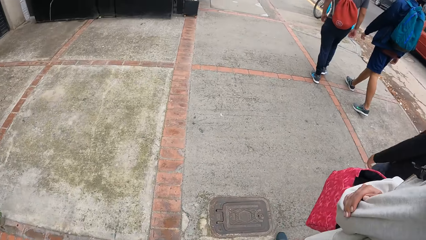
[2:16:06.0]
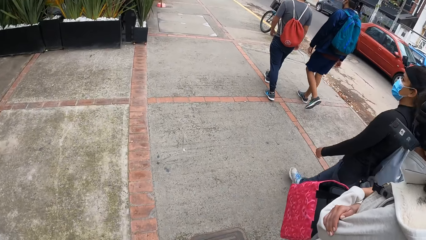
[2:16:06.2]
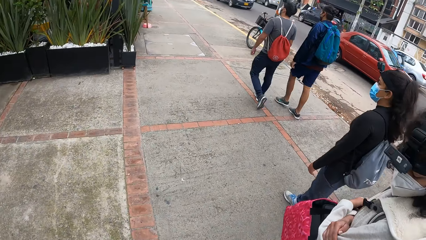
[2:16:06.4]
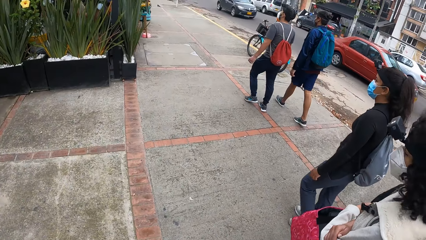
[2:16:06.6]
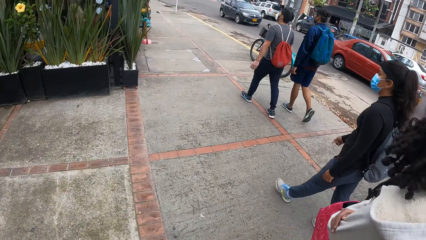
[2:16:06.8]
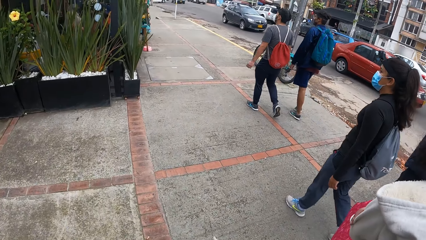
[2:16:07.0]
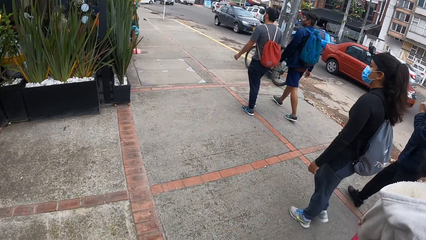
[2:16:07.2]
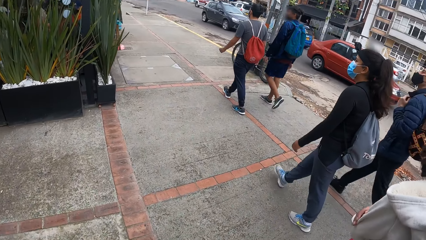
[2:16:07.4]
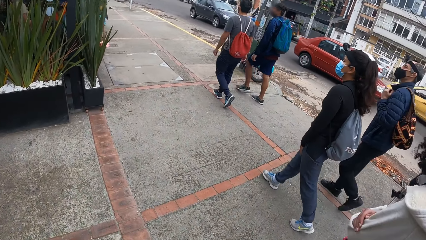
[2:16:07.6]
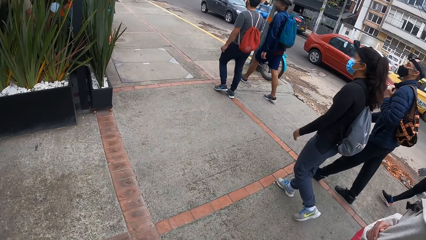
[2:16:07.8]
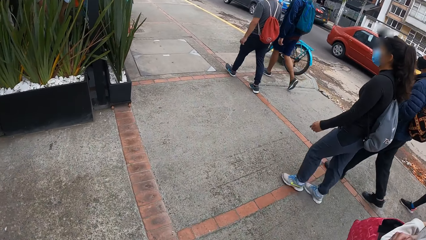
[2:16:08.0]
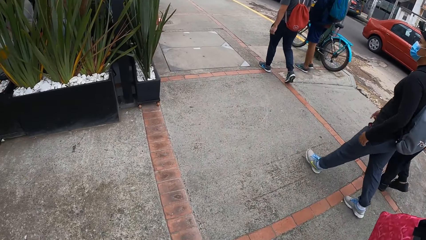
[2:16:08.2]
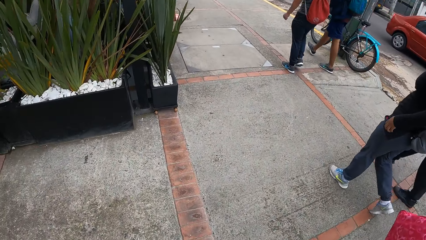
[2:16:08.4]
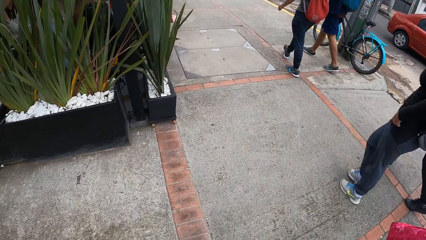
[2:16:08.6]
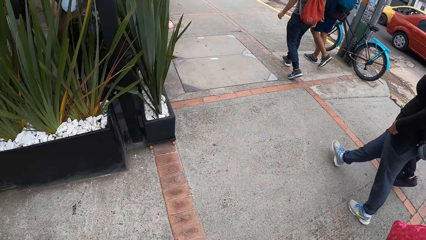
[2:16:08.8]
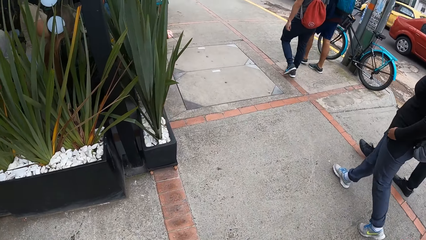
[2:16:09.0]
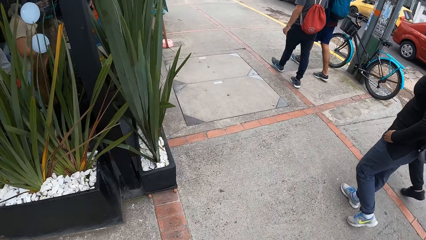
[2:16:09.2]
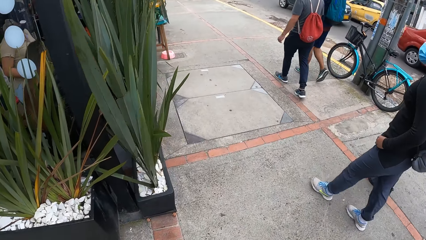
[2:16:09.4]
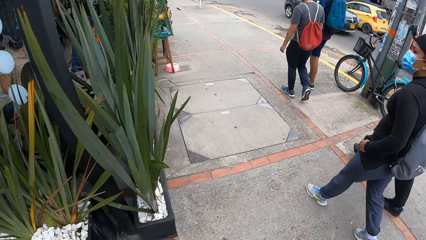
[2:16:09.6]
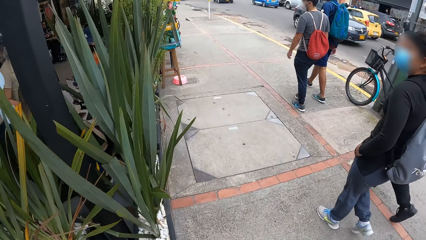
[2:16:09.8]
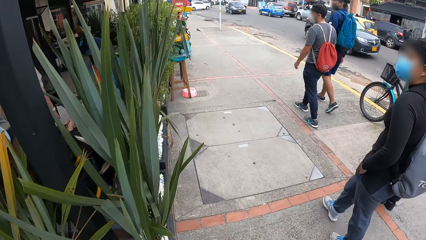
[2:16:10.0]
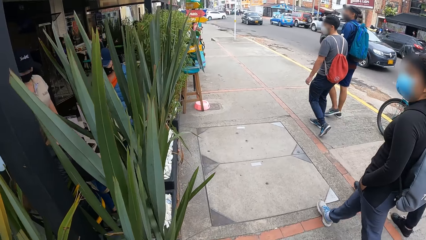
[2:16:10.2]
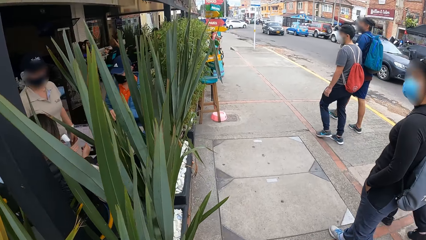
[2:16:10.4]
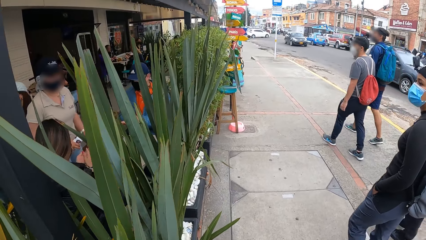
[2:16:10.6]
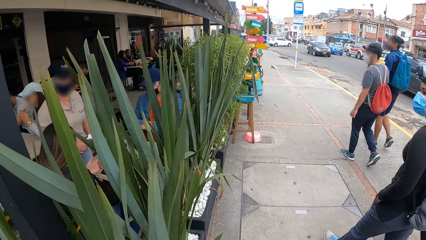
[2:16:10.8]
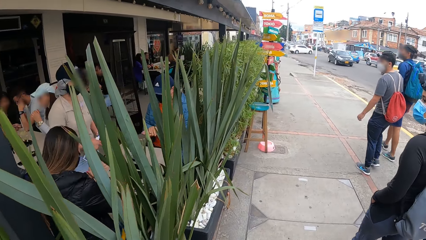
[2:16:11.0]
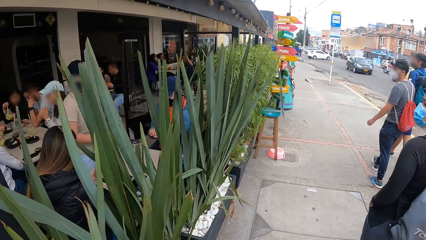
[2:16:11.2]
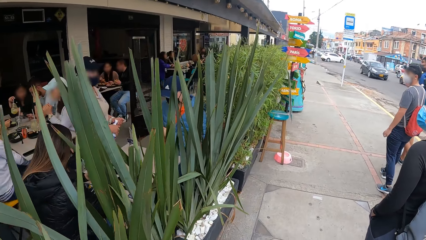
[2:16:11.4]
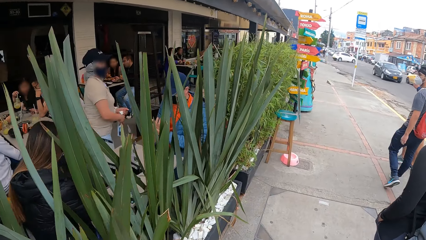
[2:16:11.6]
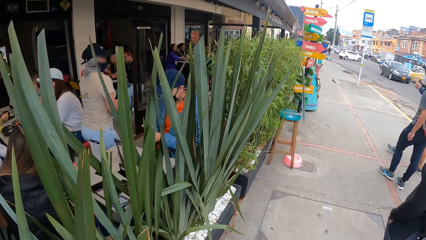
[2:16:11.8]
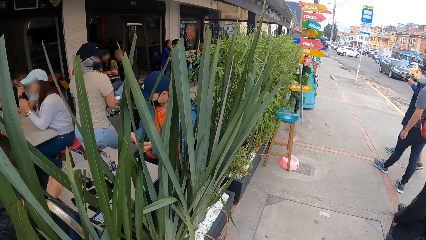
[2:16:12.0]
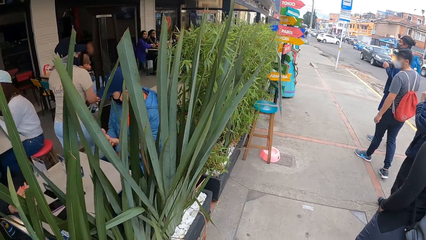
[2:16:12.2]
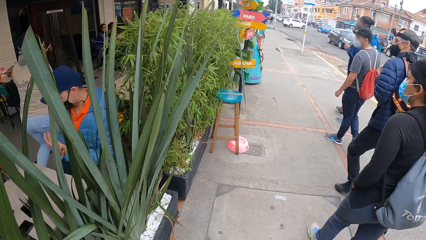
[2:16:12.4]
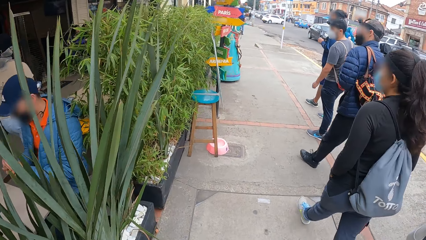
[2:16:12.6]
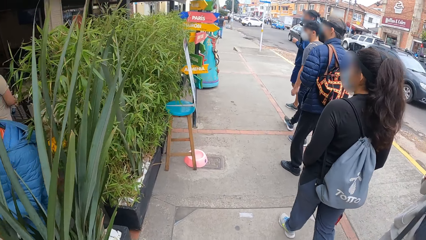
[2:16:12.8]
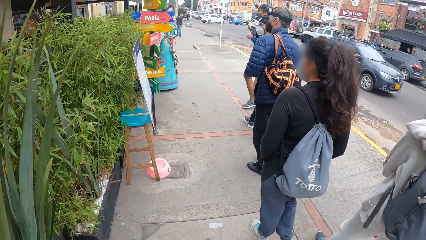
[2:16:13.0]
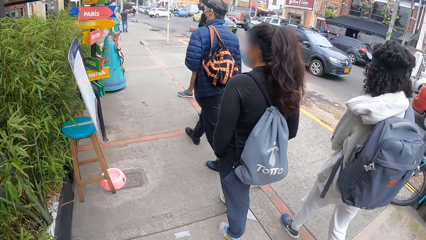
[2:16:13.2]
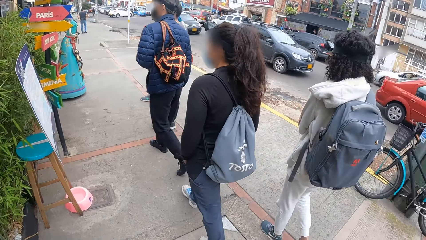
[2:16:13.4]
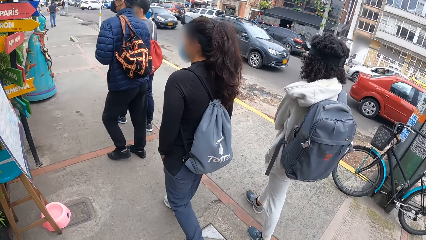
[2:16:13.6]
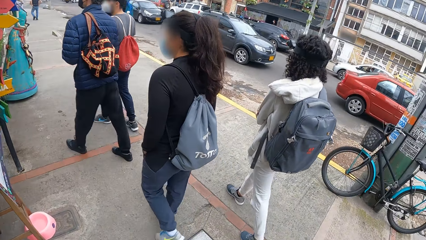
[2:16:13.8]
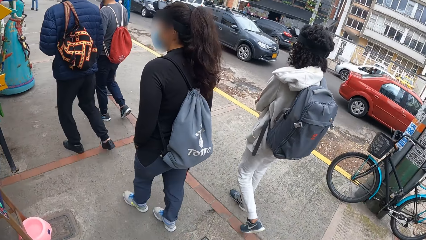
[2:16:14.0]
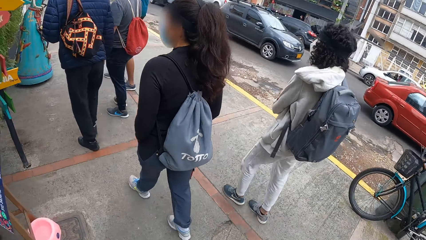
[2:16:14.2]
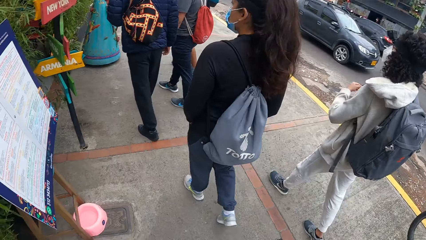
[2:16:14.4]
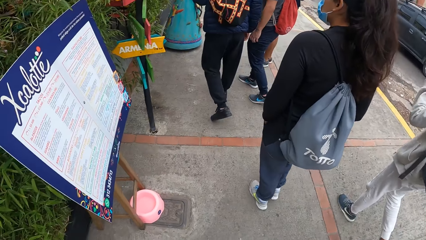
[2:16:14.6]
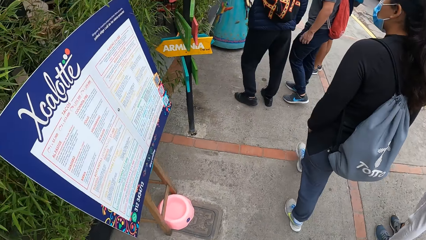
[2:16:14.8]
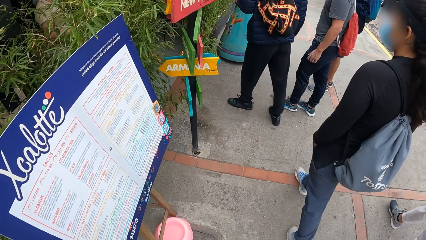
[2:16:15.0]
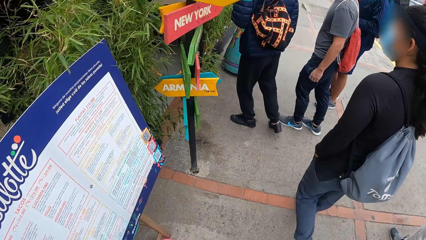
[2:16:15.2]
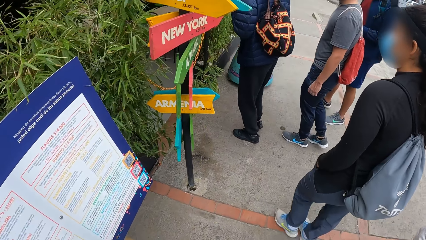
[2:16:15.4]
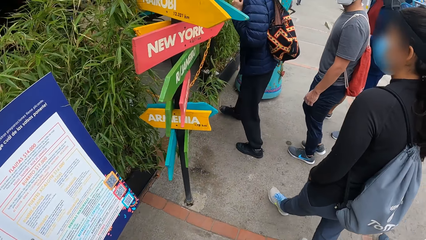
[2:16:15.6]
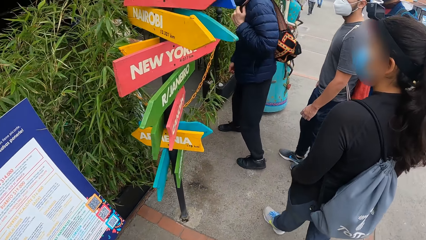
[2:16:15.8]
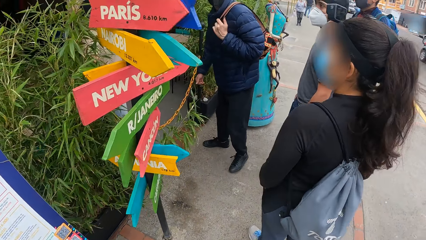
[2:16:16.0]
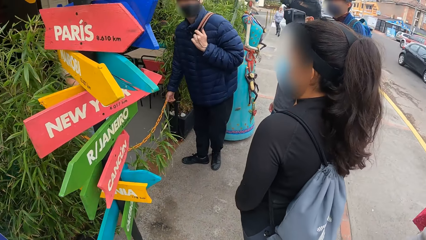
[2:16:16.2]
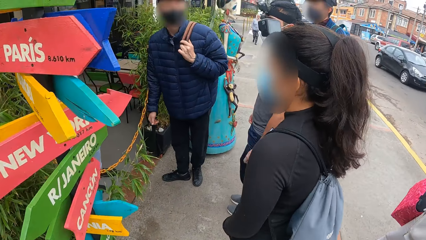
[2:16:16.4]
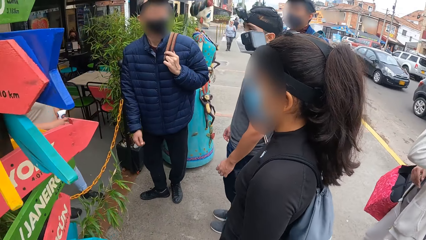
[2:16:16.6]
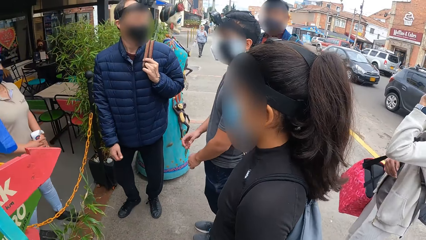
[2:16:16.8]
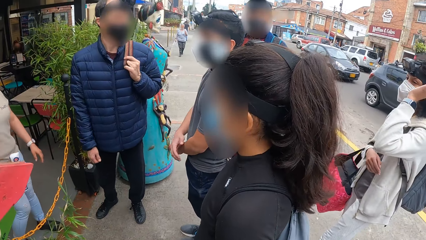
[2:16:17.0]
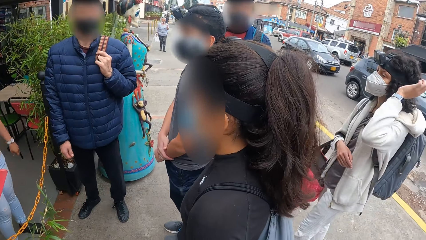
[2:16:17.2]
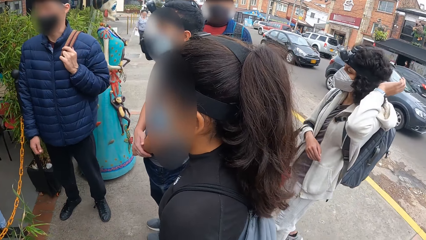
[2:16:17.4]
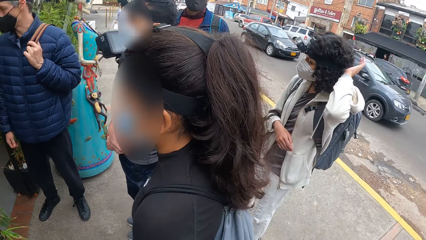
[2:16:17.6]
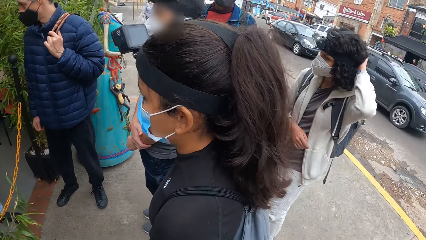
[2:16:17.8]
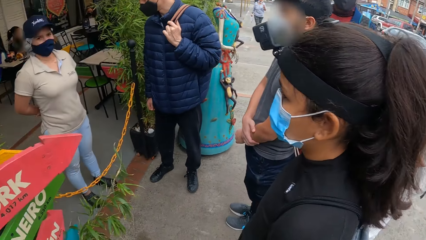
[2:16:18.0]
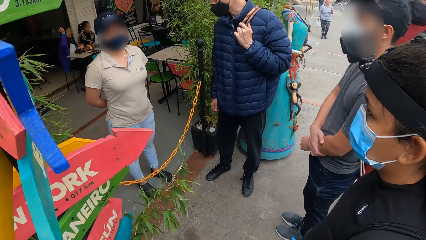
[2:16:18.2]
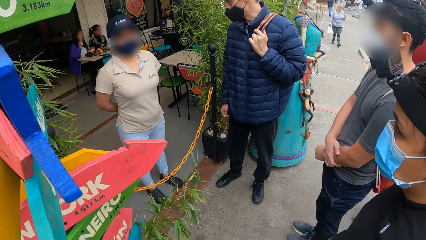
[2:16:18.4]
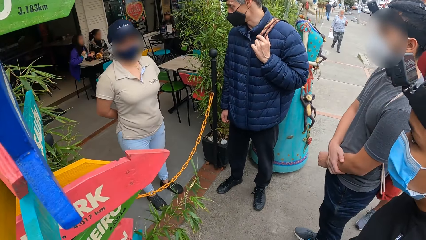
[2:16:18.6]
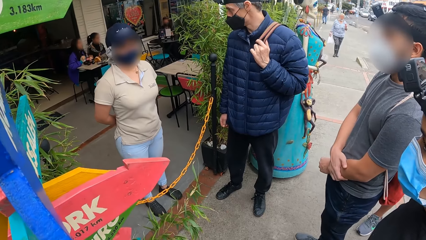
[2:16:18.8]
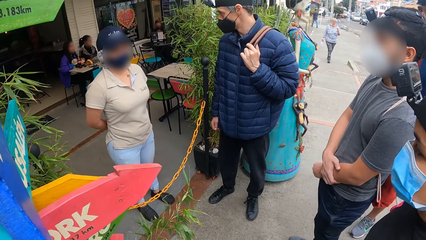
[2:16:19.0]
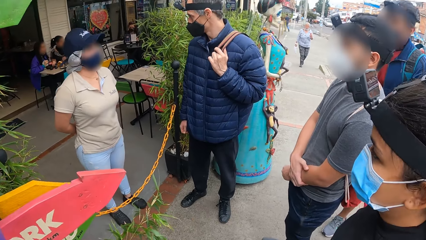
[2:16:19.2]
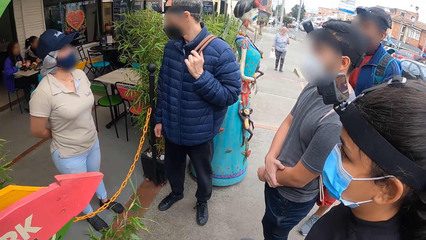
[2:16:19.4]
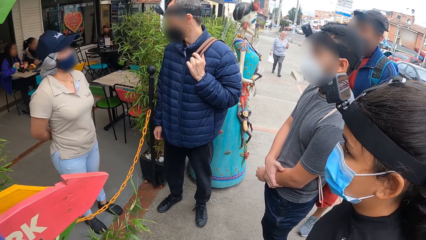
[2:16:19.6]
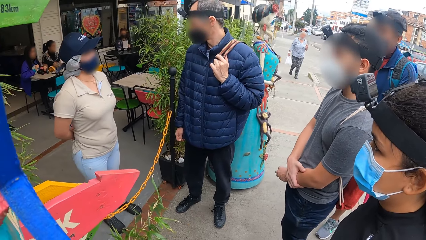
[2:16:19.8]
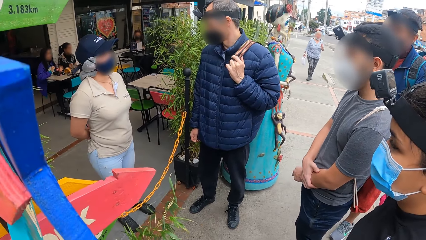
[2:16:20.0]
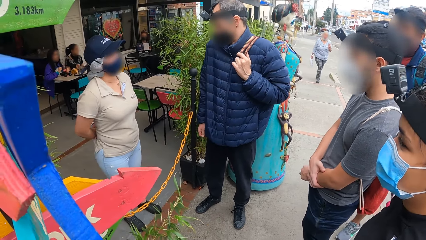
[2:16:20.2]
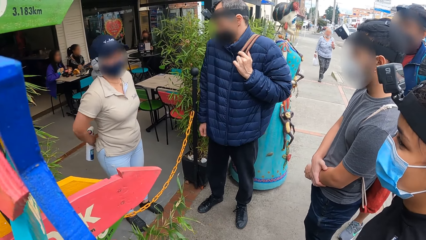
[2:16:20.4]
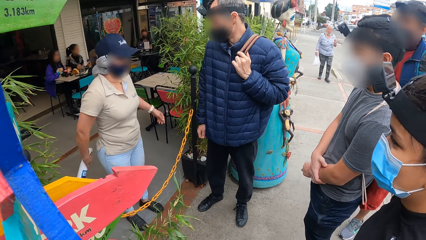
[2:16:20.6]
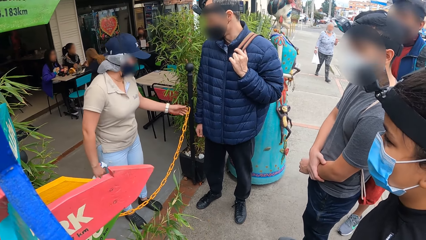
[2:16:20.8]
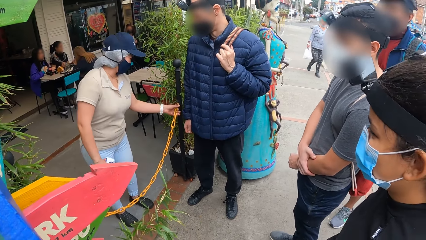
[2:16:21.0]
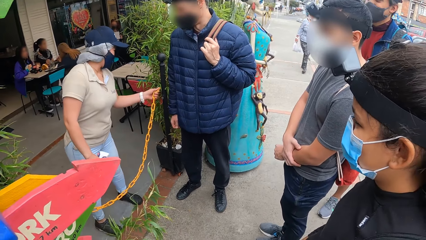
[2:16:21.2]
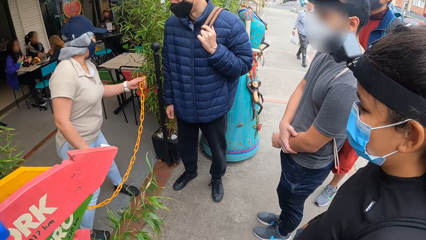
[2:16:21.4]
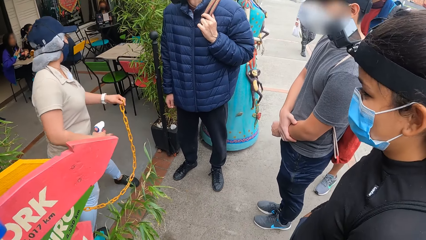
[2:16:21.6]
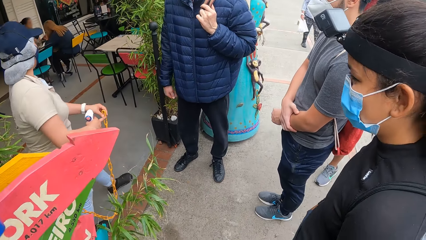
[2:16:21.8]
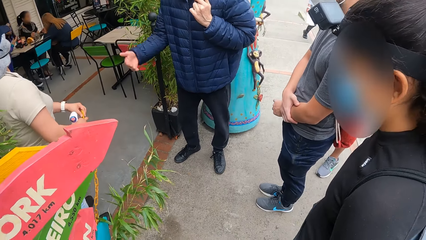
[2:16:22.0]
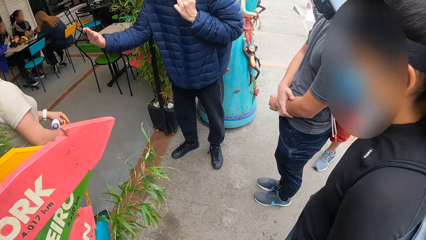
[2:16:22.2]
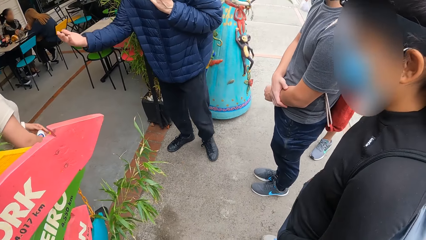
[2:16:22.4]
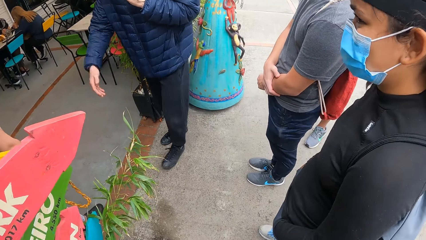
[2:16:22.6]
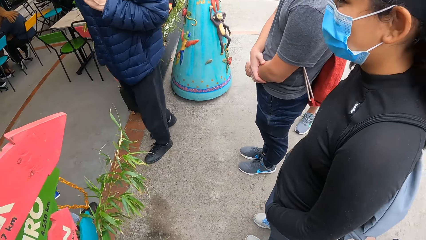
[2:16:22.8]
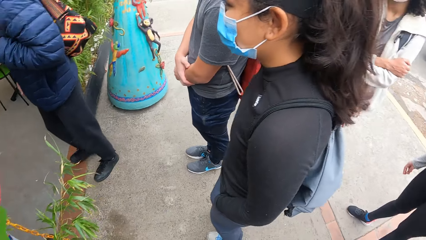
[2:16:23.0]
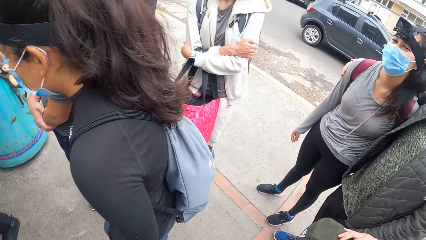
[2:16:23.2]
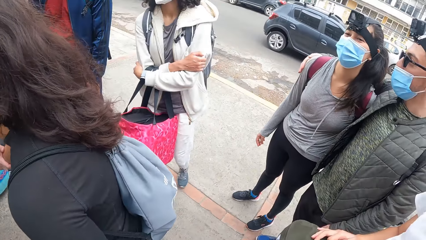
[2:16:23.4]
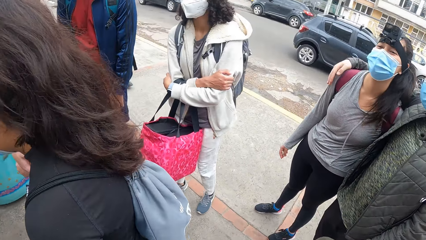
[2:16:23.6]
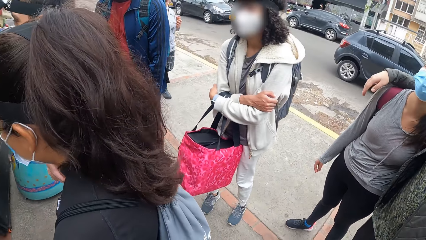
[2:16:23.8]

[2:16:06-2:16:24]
The group of people interact with a waiter. The waiter pulls a chain with both hands.
